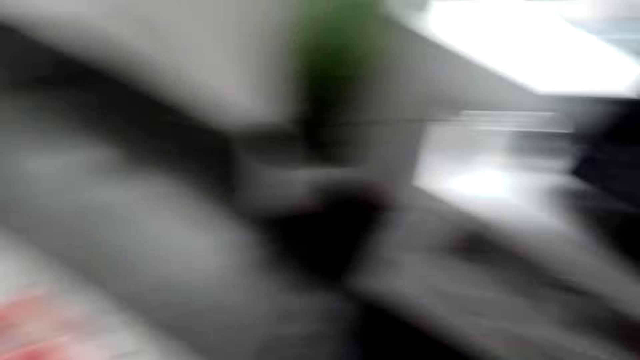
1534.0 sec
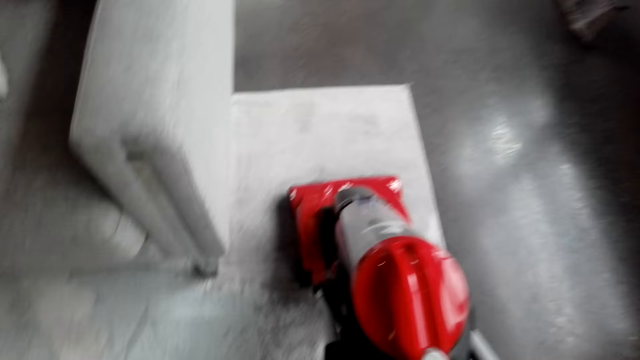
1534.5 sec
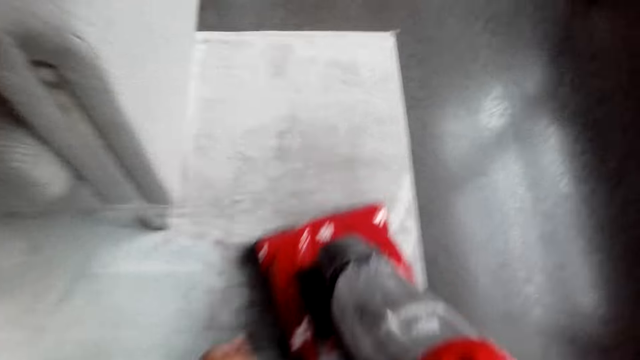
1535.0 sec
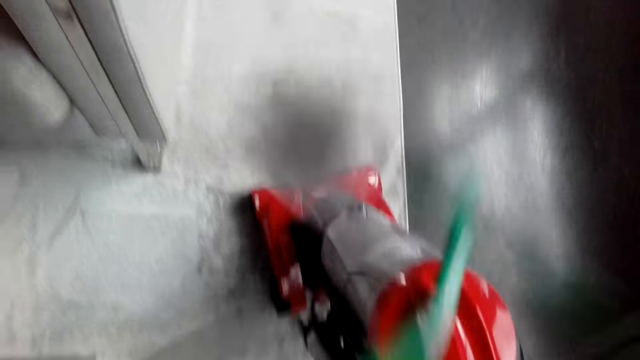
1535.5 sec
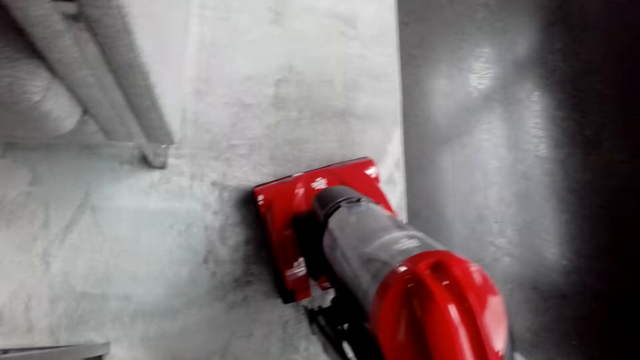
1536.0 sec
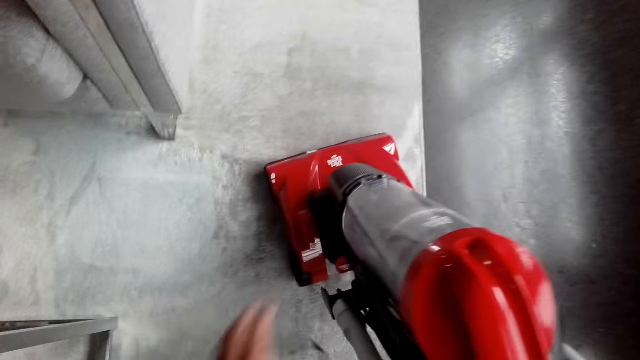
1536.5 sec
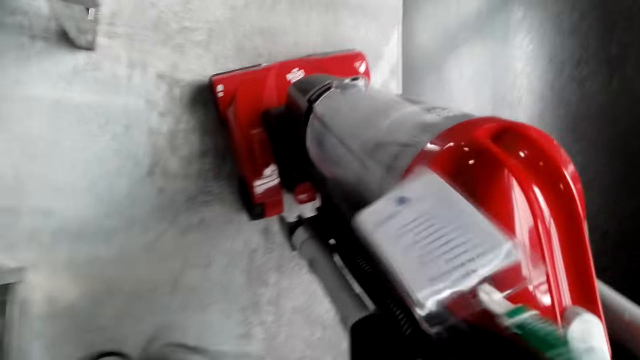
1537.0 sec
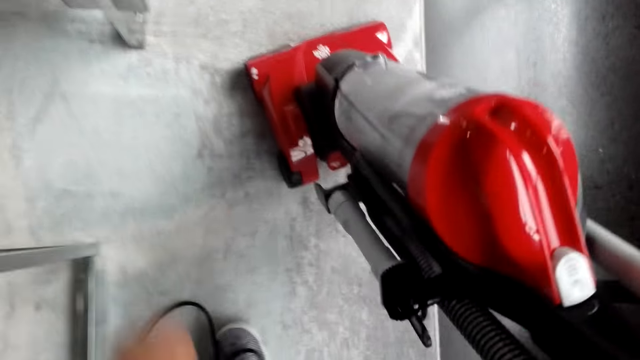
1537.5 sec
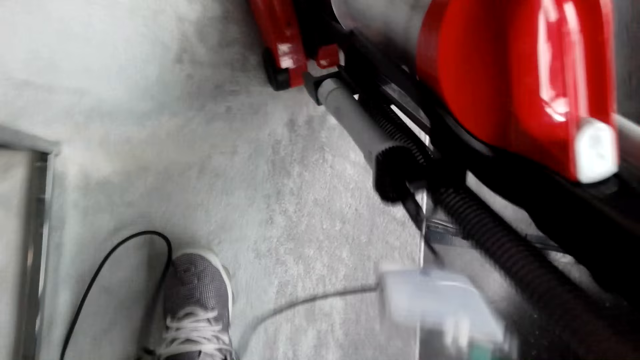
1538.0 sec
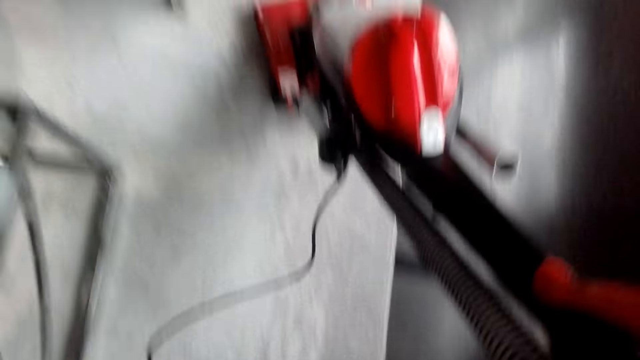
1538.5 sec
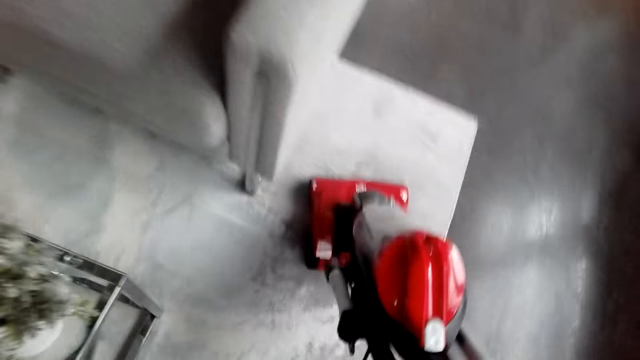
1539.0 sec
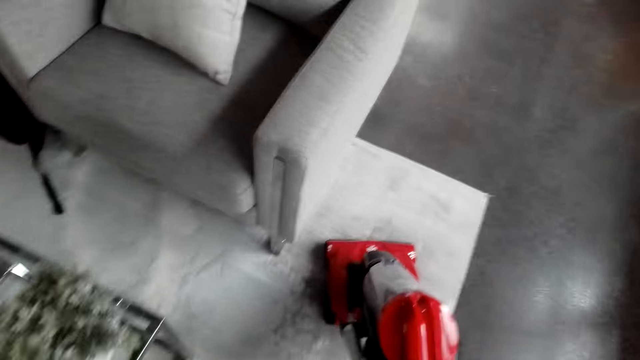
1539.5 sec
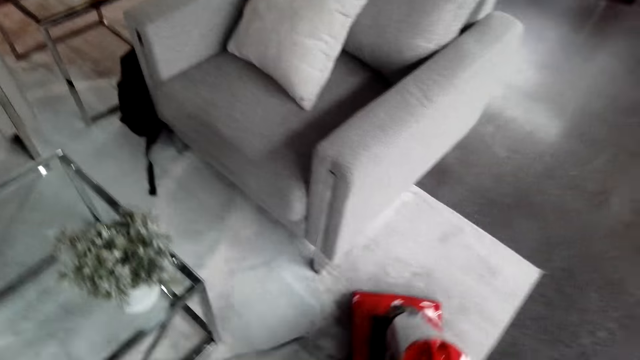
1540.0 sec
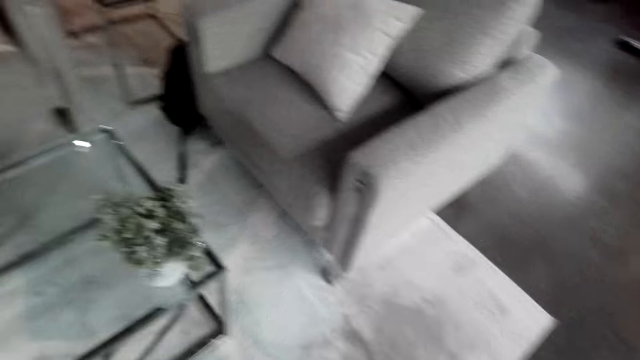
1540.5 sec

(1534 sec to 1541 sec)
The camera wearer moves the vacuum cleaner on the carpet.

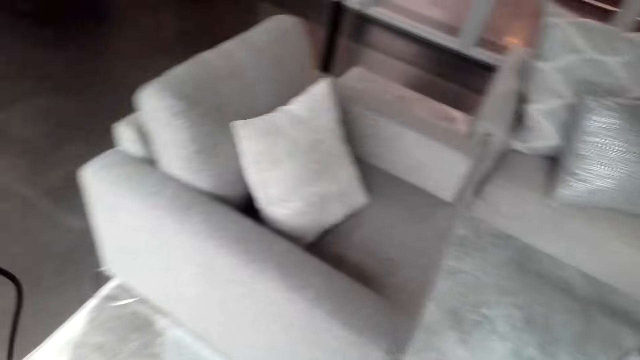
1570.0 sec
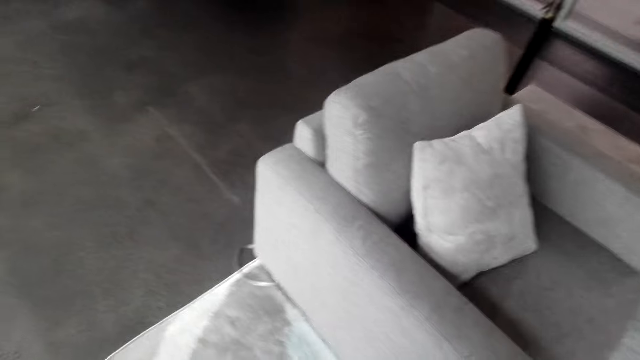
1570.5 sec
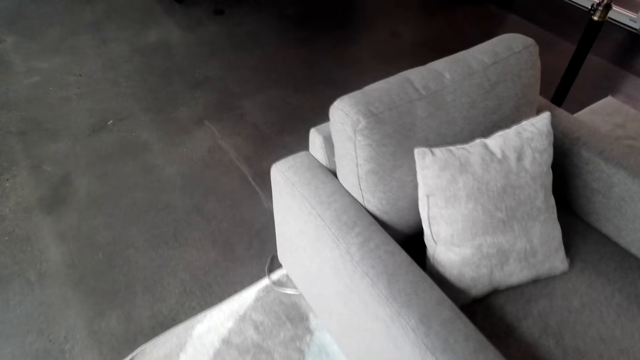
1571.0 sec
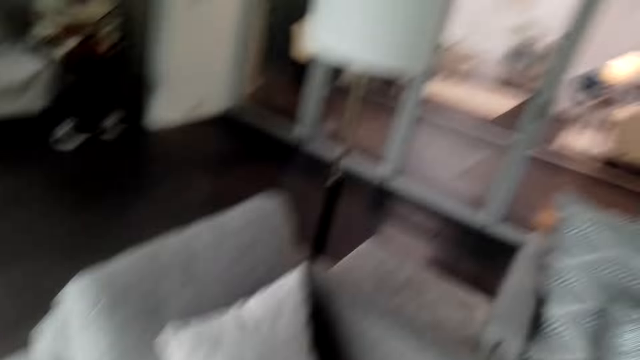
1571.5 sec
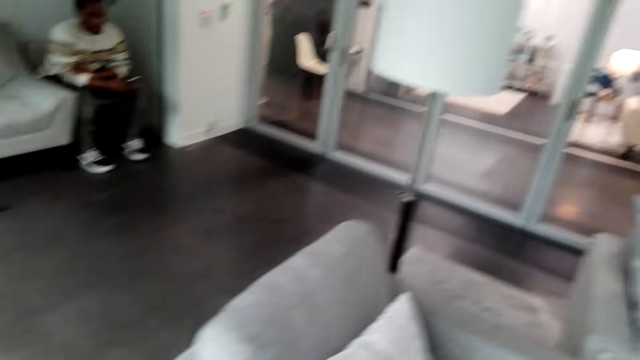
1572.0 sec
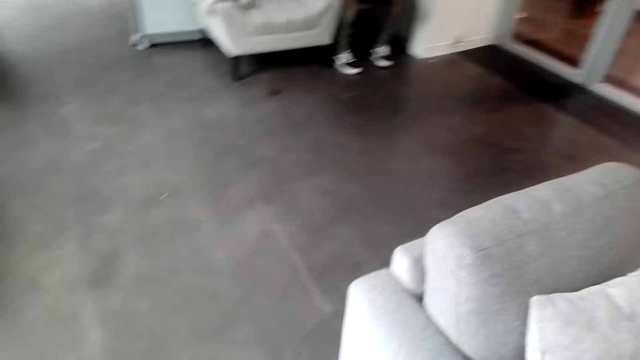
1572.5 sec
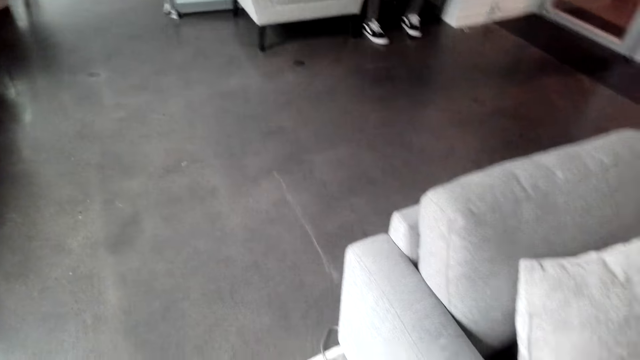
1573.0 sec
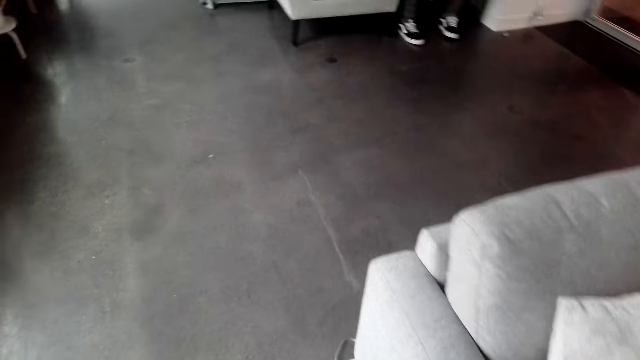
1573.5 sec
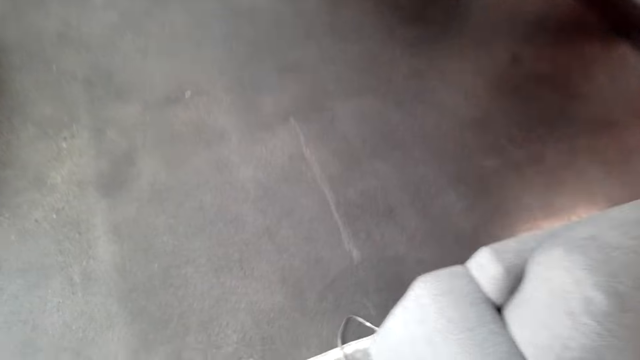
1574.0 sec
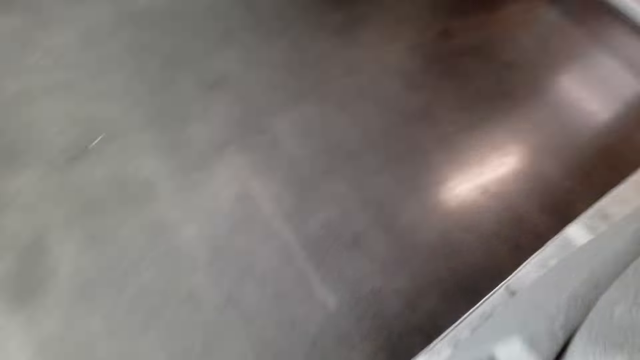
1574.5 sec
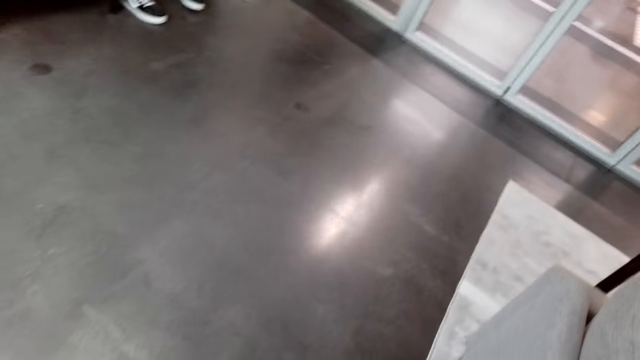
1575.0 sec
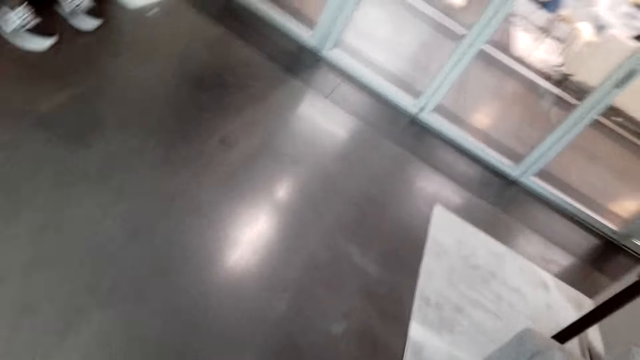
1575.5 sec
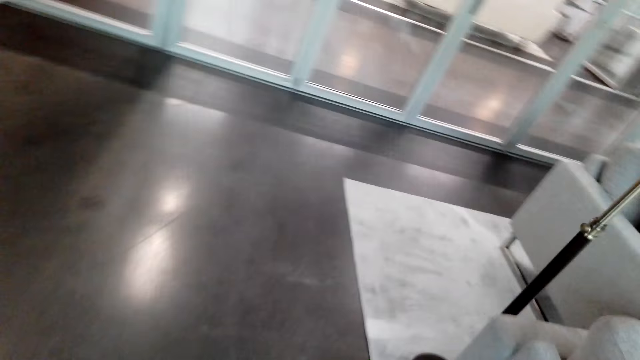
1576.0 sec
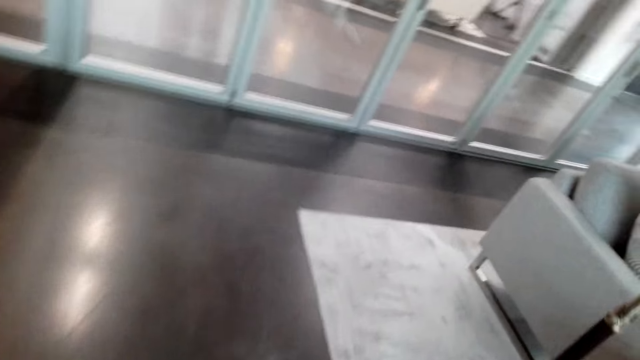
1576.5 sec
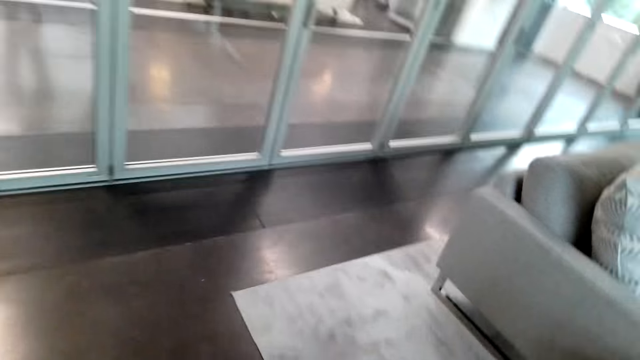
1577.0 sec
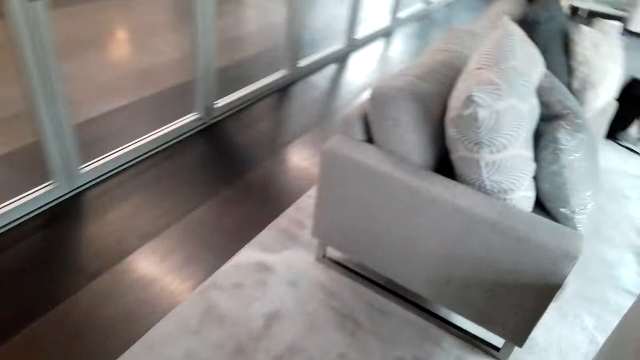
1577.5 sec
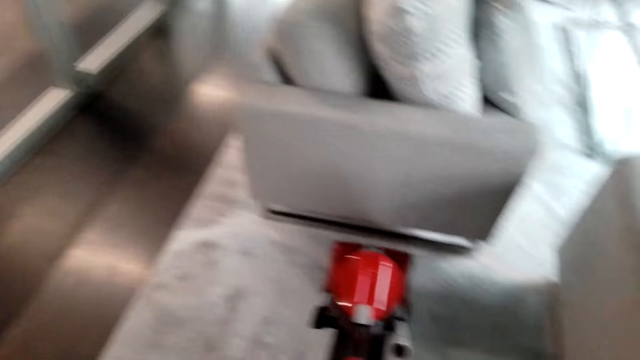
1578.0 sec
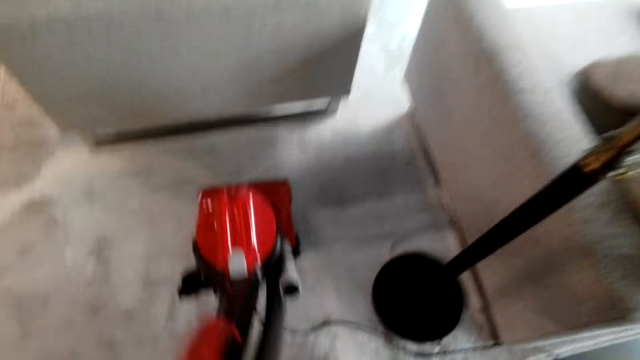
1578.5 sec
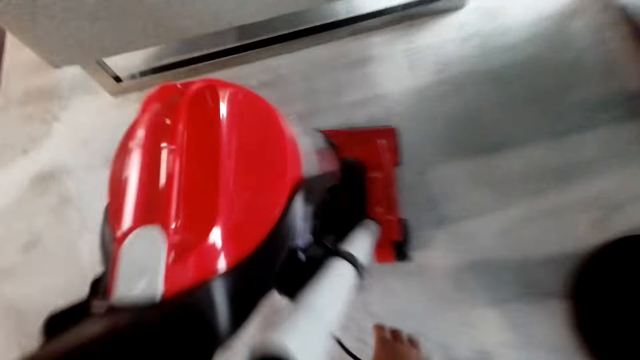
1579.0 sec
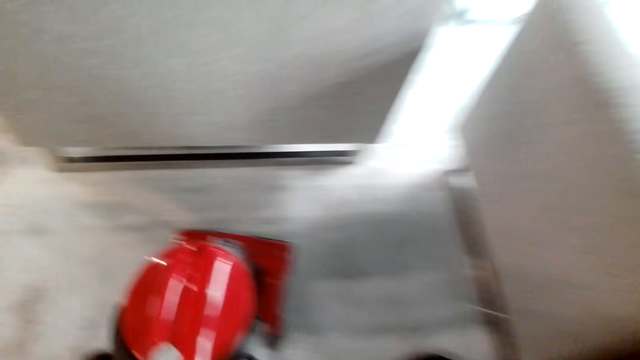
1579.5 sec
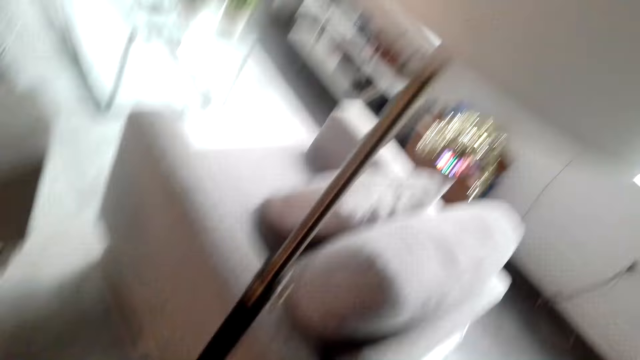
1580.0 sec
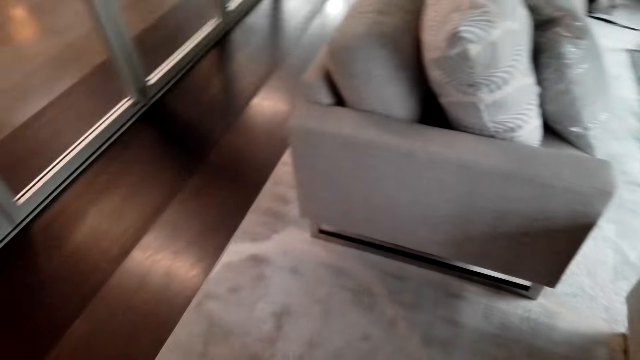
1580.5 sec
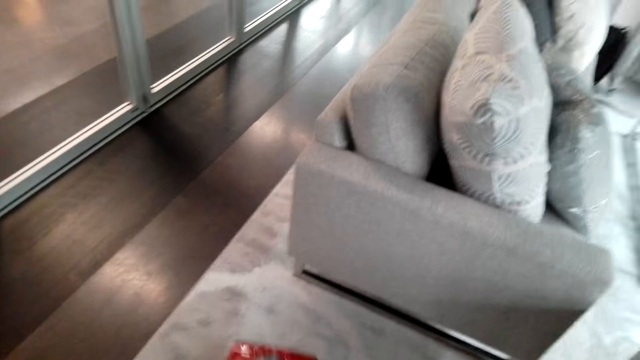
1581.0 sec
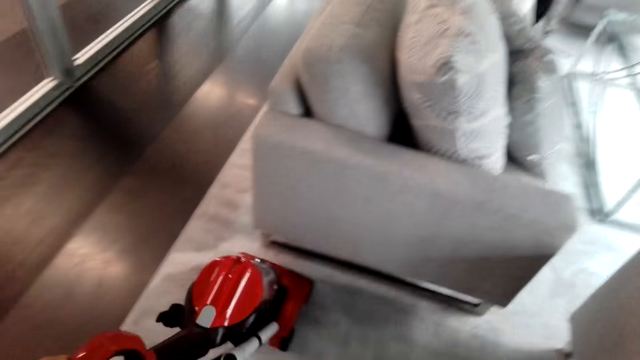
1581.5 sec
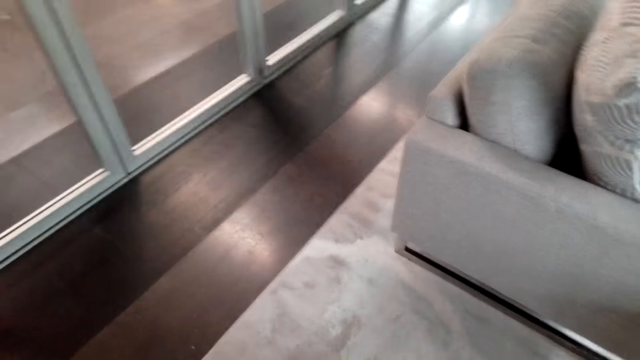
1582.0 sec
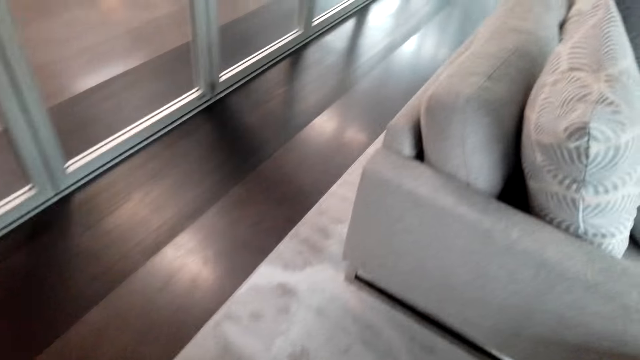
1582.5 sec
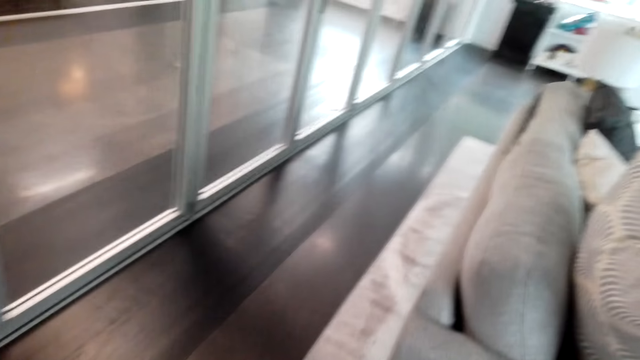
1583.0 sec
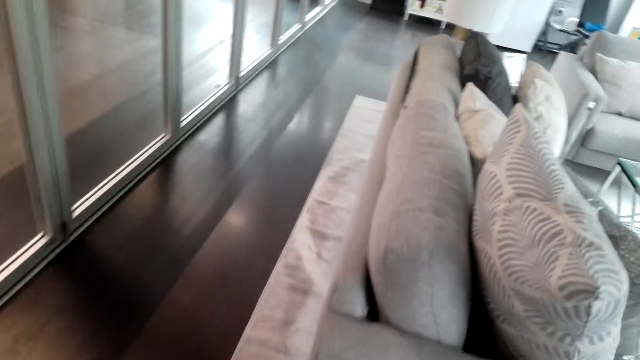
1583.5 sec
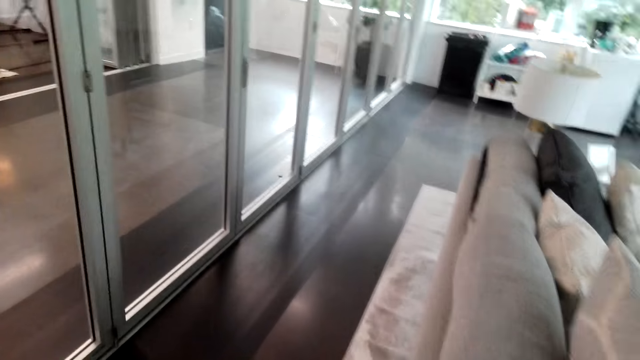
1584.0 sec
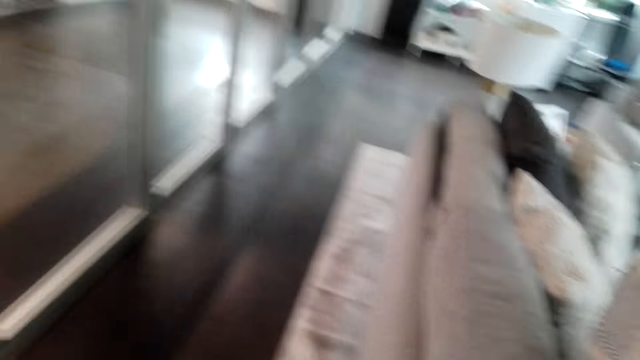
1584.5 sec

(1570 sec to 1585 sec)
The camera wearer looks around. A person stares on a phone. The camera wearer looks around, moves the vacuum cleaner on the carpet, looks around, and moves the vacuum cleaner on the carpet.
